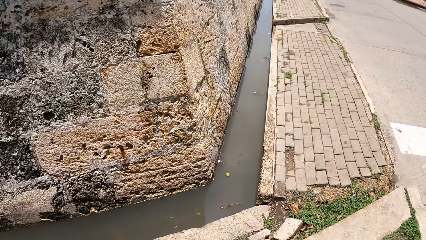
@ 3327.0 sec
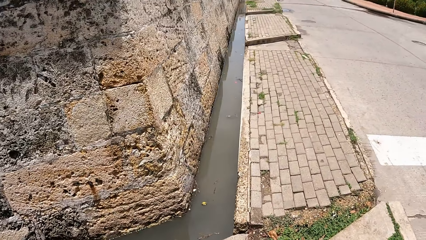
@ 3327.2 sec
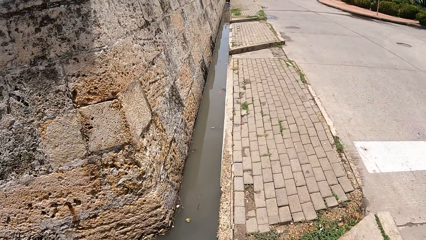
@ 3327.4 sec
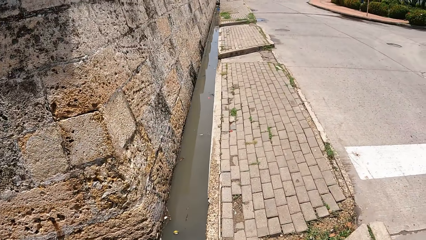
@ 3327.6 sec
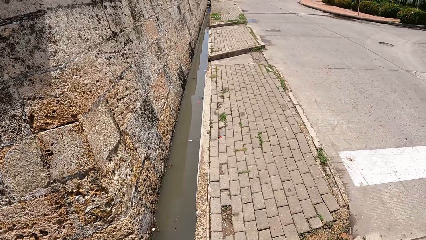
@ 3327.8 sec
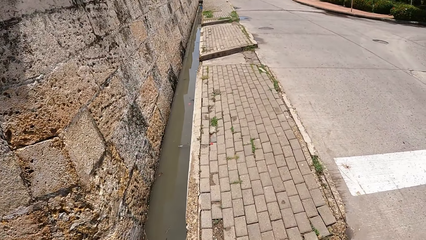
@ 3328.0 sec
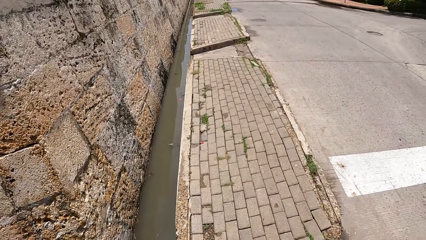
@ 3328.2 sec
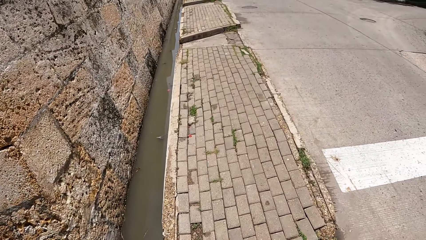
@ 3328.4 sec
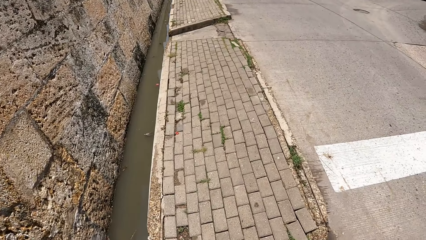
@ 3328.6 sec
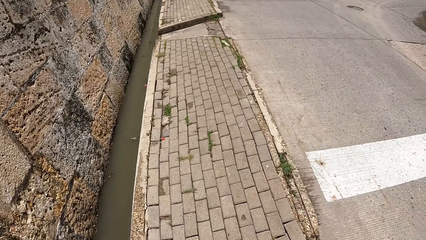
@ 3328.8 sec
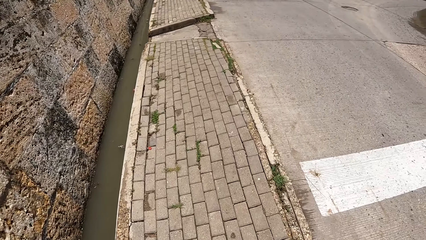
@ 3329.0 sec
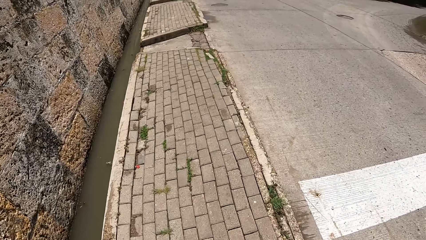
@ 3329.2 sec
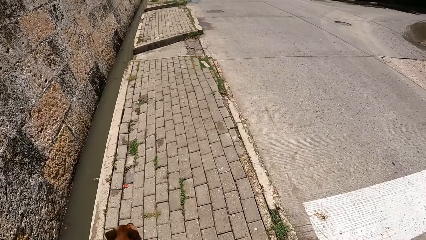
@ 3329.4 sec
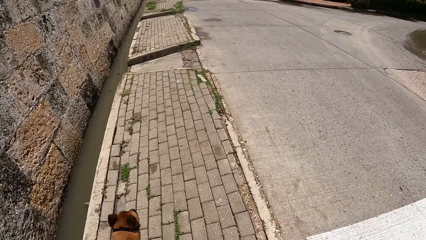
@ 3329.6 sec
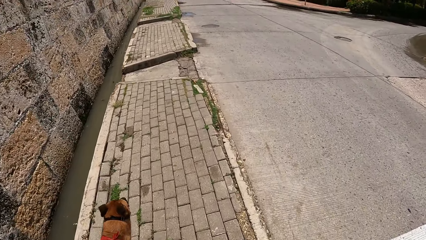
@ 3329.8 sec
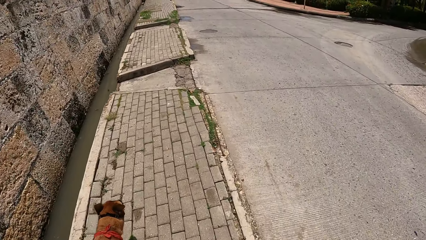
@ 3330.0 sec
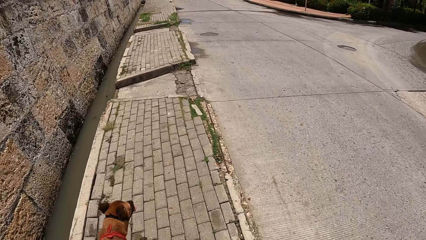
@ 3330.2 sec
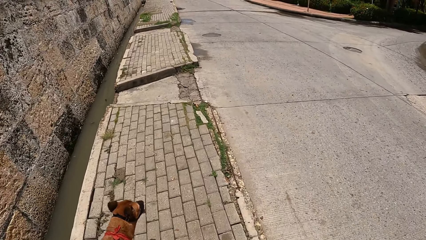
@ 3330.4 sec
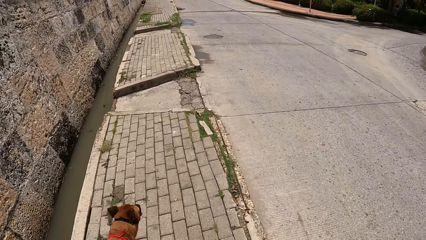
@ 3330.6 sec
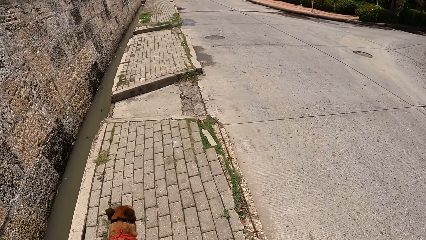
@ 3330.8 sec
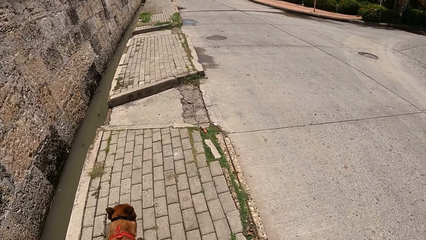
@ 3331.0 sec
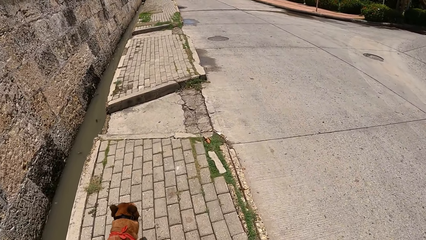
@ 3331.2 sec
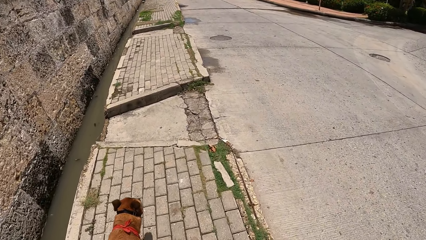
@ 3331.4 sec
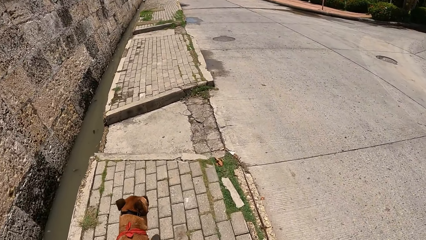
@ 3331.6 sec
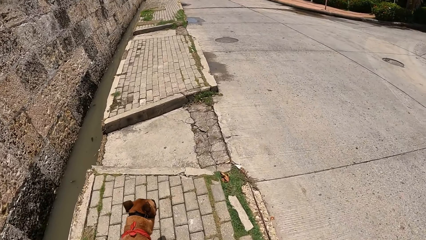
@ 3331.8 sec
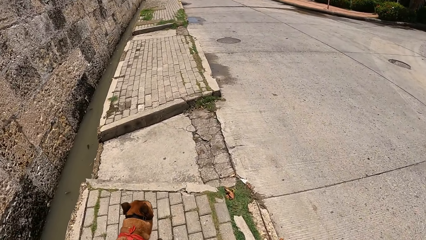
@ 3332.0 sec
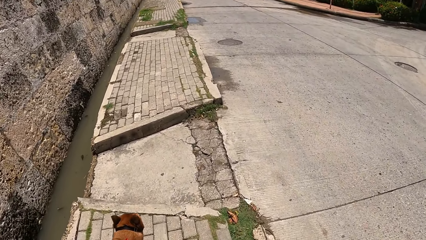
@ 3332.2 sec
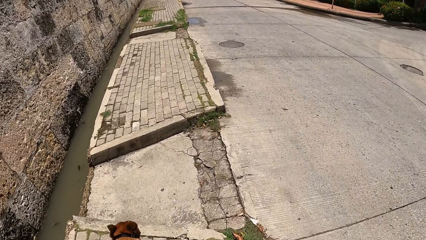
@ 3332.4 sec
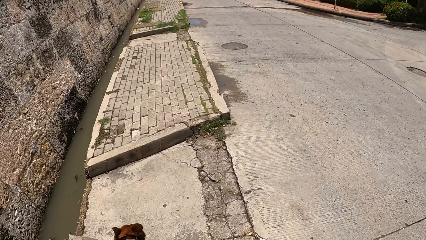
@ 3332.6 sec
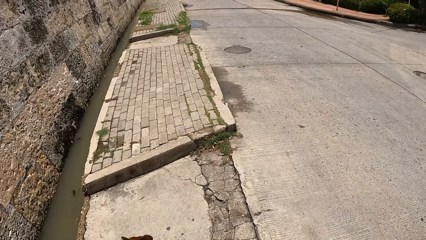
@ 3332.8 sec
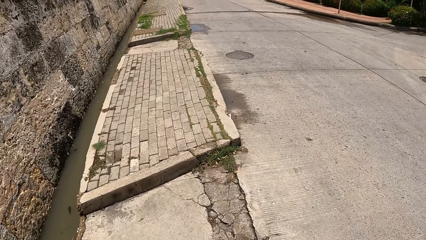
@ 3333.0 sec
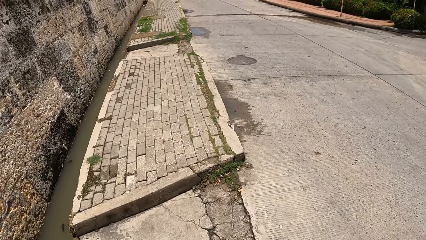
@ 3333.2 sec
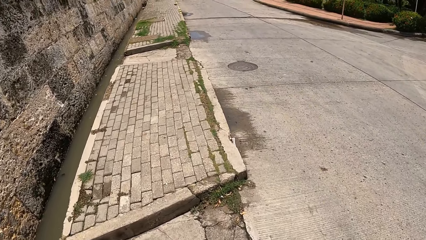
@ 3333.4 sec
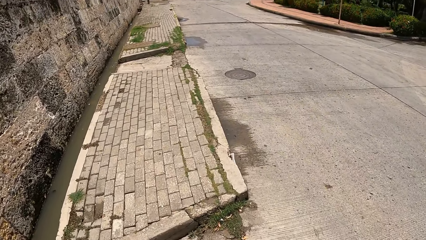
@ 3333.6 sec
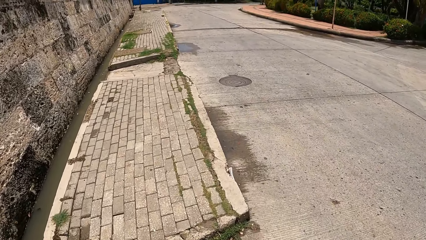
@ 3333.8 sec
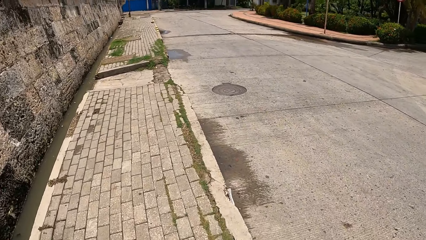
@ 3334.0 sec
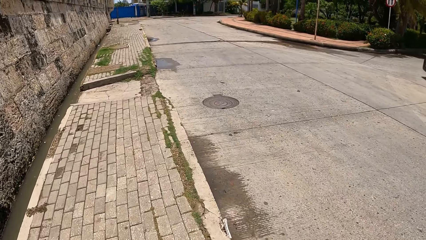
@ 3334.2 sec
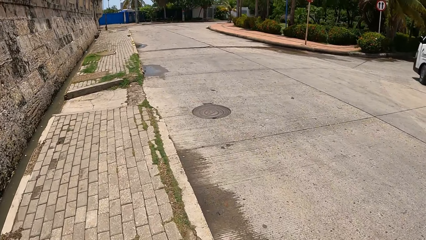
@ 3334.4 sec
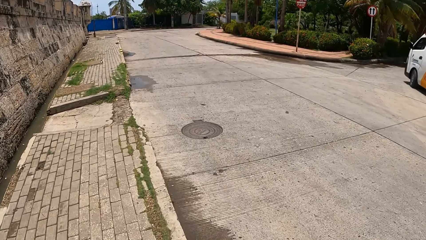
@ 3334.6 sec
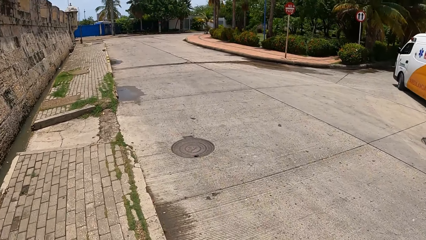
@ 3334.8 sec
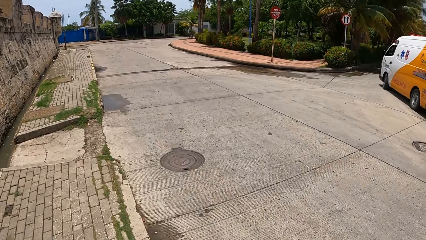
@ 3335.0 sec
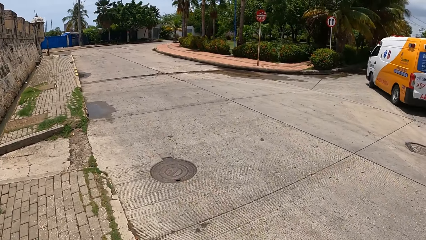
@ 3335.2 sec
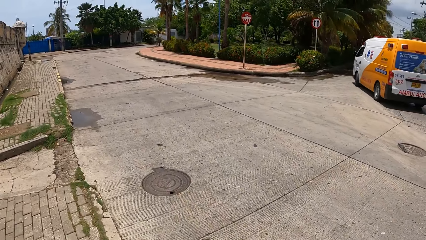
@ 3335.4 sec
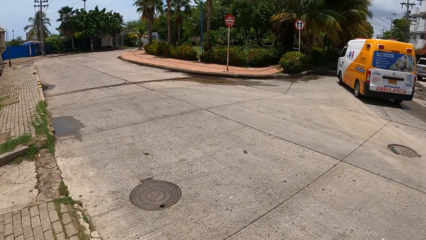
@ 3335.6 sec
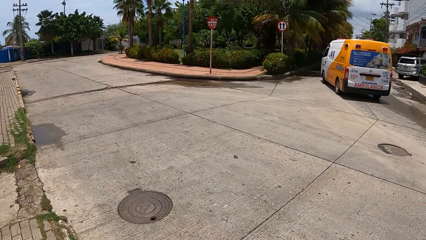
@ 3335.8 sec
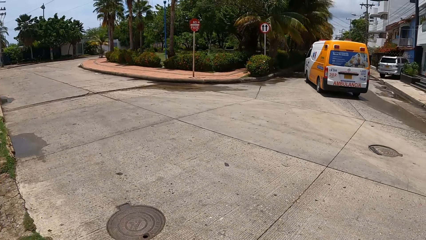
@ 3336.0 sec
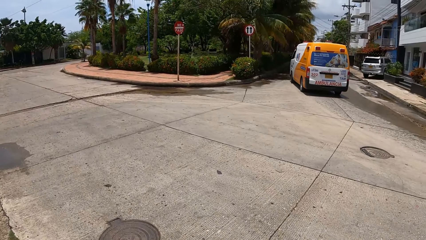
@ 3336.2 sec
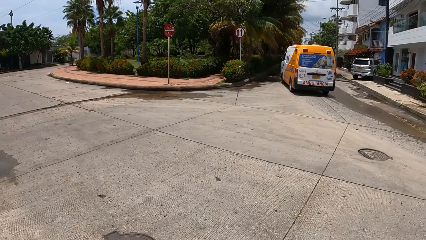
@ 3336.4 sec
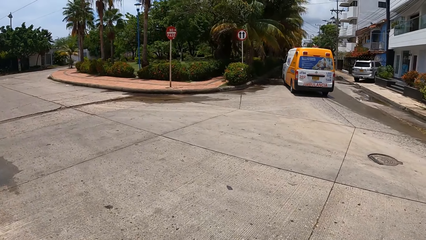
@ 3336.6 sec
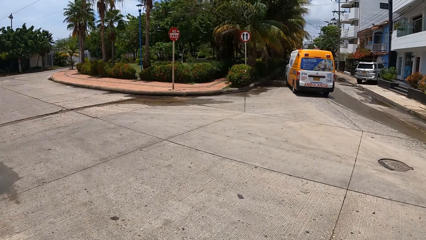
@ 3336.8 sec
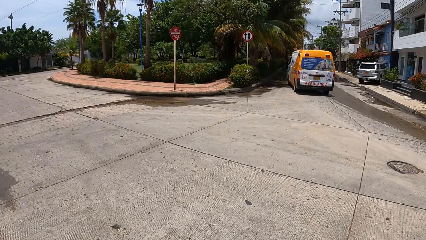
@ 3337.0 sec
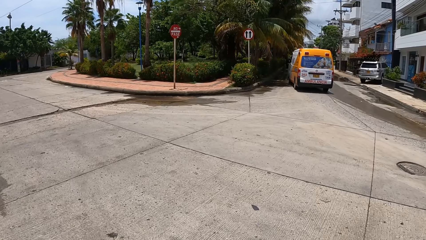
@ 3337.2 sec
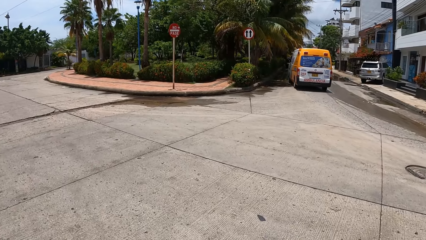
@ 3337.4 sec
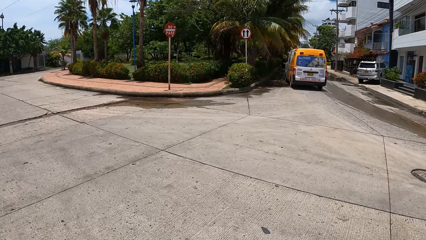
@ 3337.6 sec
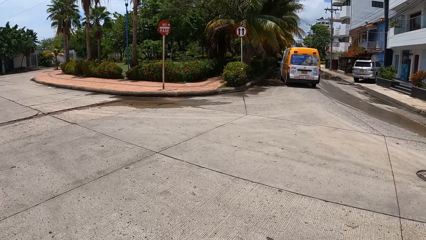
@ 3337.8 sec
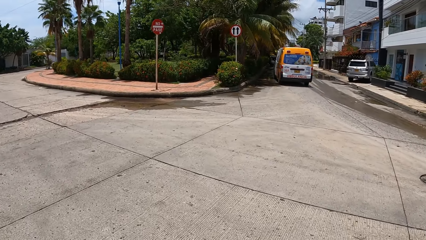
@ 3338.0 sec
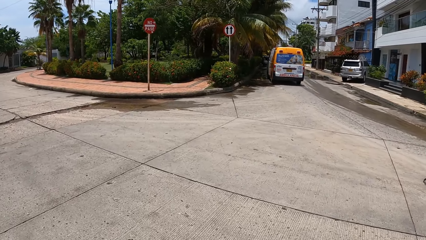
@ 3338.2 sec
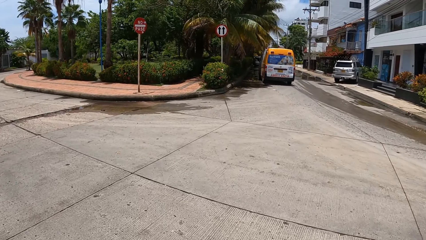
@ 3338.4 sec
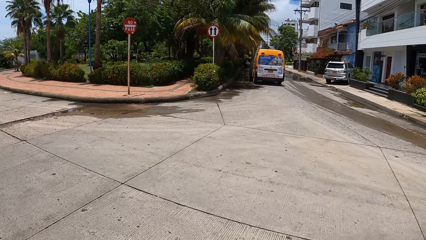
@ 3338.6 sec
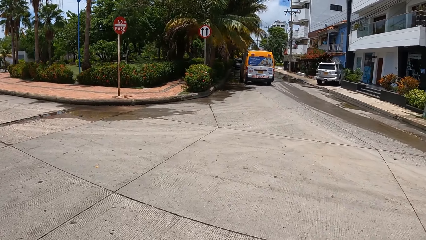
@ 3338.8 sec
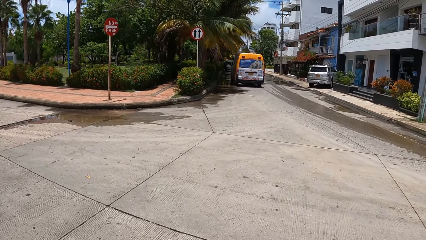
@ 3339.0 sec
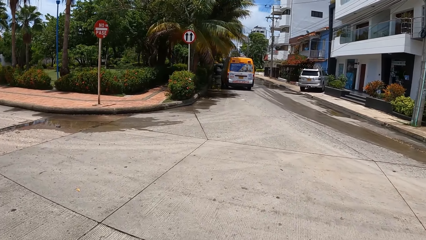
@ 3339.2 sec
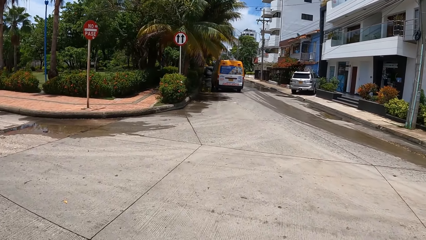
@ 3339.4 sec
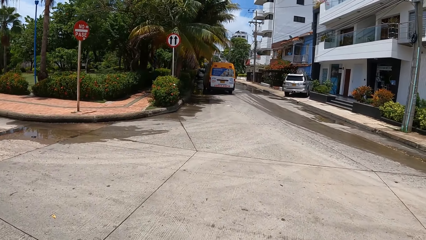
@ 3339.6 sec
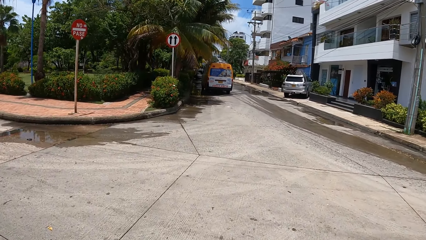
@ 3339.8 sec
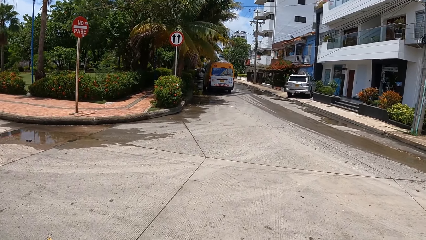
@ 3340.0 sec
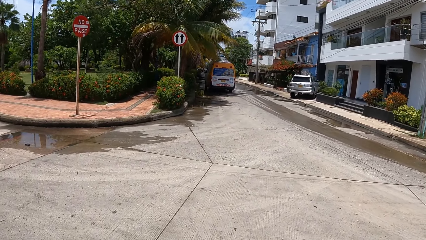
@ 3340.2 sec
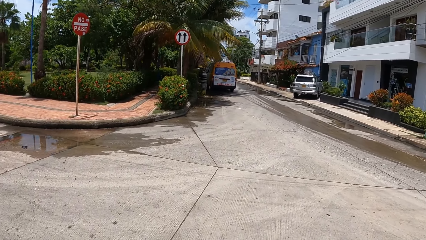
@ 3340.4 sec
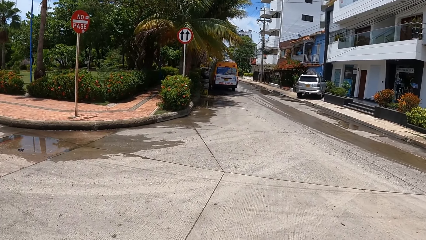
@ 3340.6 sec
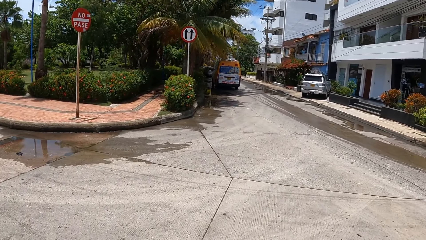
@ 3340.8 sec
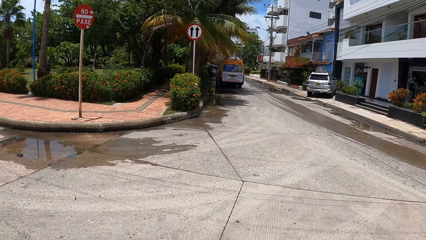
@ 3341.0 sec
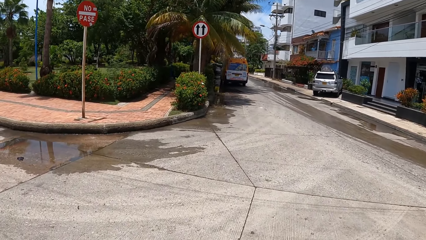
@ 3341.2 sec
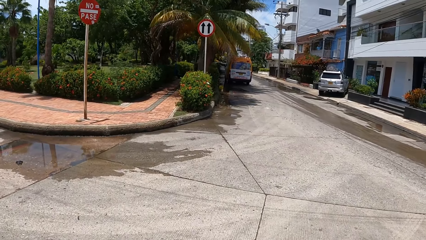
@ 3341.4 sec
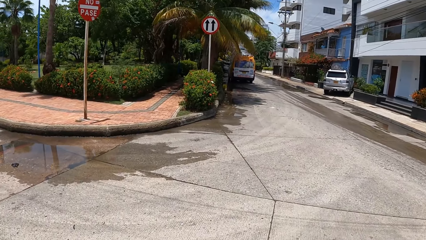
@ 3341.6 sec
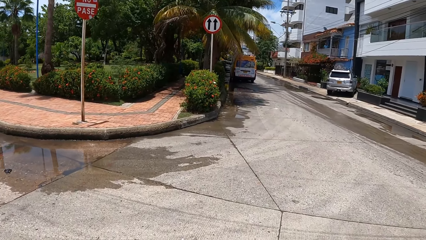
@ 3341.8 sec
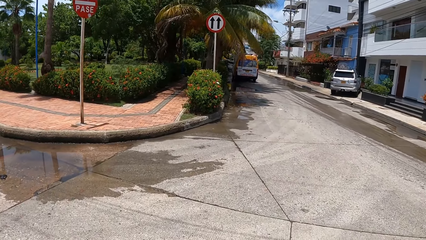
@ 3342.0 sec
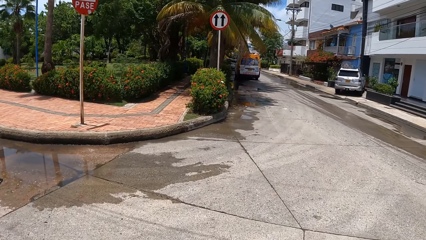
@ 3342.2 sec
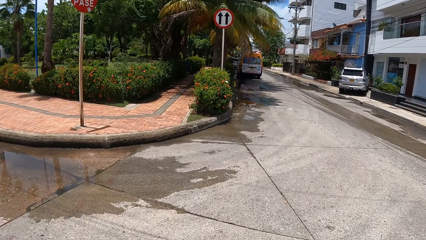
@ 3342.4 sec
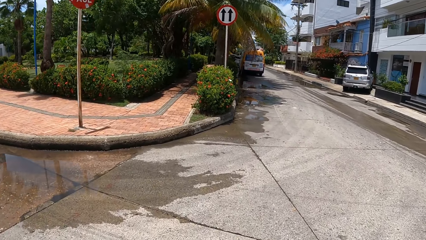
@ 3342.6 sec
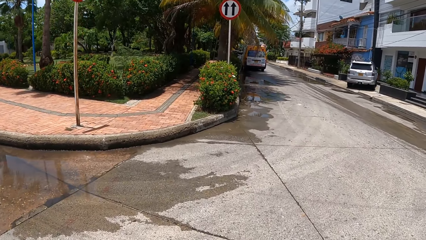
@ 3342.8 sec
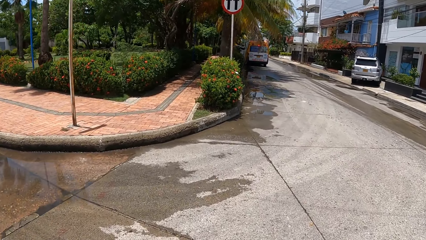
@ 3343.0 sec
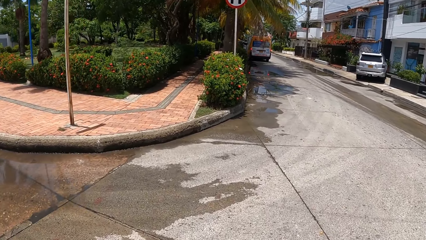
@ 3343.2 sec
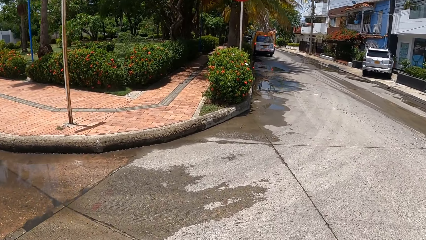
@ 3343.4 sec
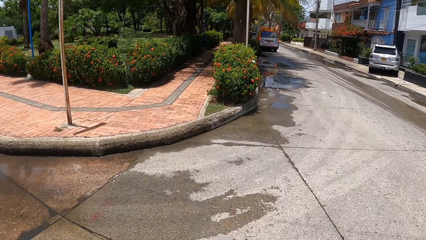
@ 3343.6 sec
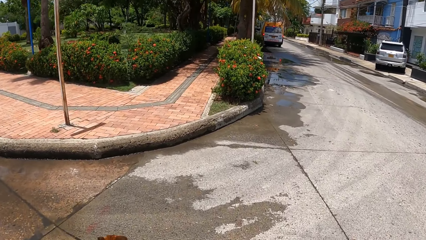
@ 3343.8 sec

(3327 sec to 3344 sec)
The camera wearer walks a dog. They look around.
